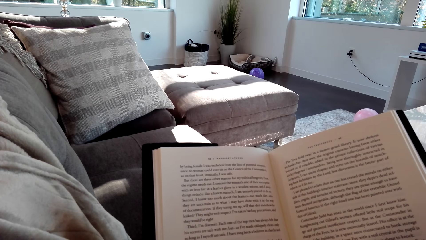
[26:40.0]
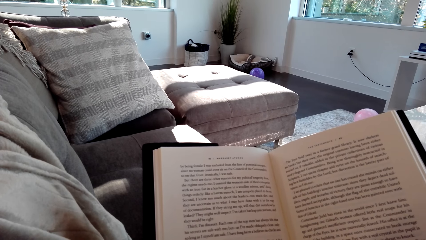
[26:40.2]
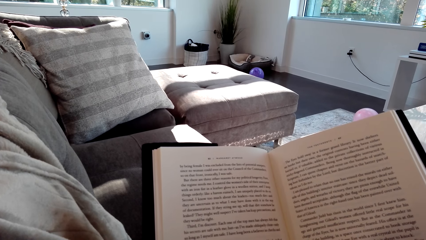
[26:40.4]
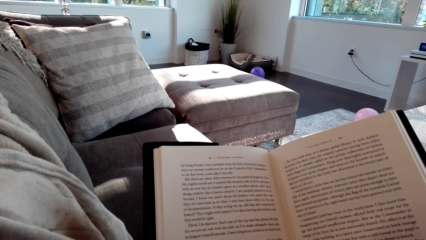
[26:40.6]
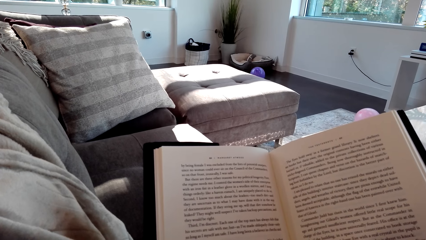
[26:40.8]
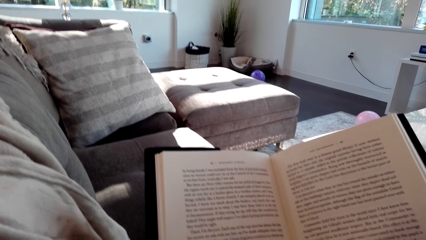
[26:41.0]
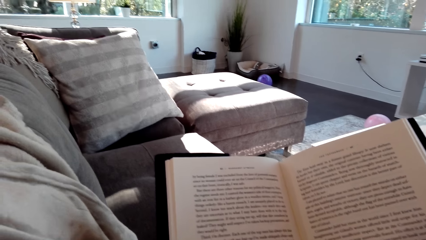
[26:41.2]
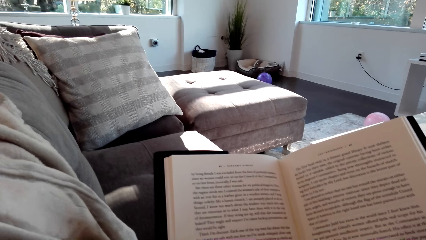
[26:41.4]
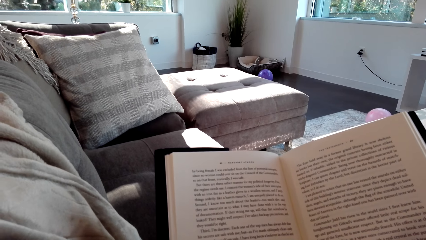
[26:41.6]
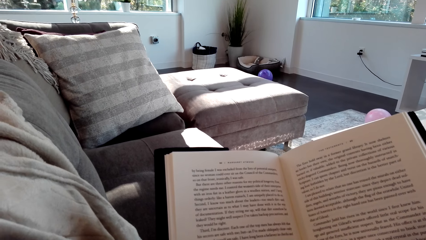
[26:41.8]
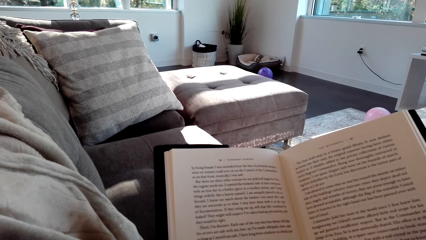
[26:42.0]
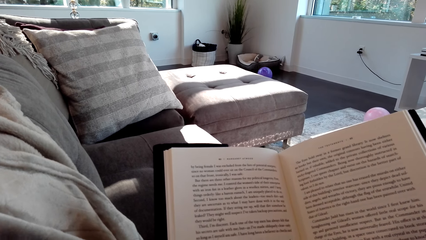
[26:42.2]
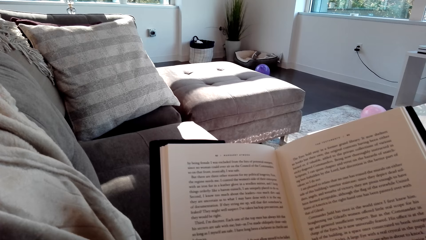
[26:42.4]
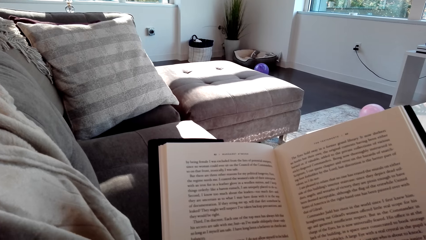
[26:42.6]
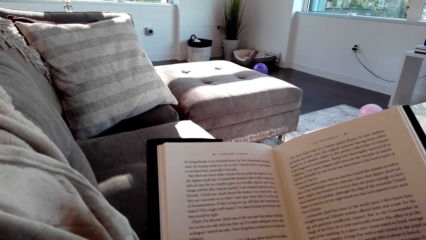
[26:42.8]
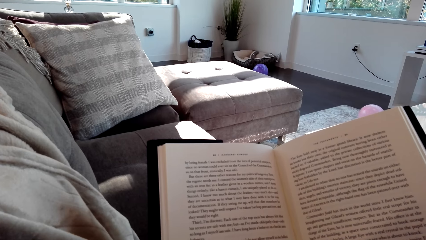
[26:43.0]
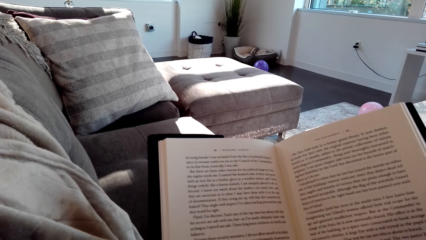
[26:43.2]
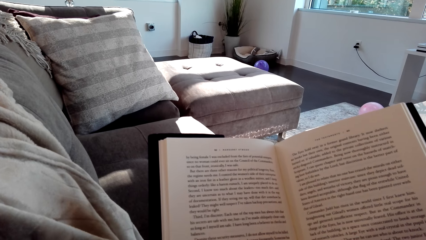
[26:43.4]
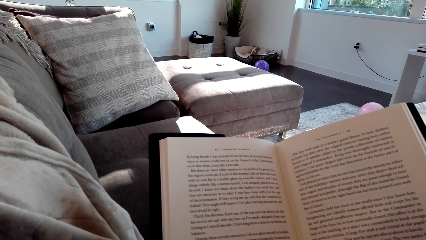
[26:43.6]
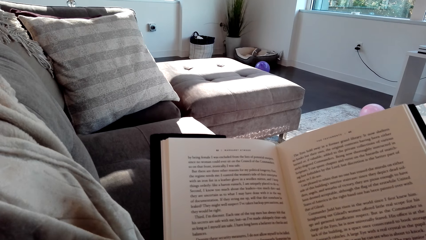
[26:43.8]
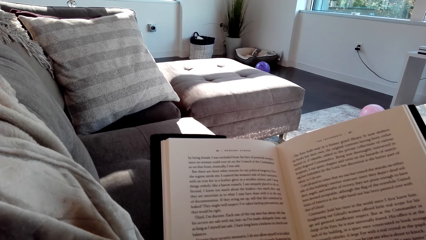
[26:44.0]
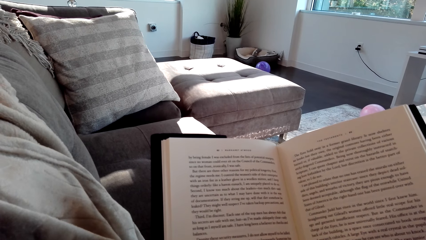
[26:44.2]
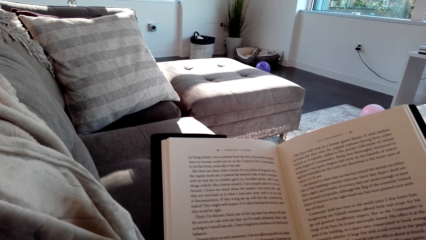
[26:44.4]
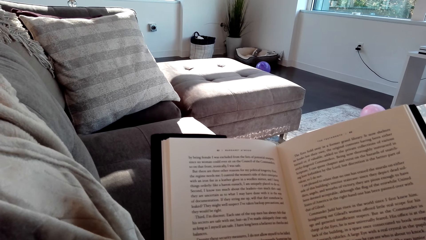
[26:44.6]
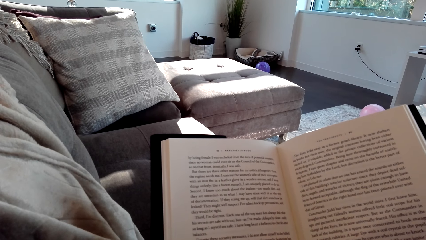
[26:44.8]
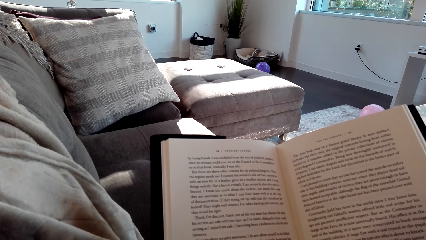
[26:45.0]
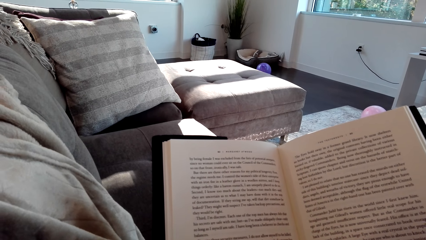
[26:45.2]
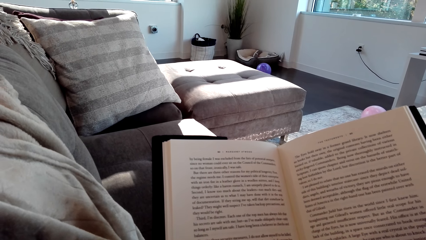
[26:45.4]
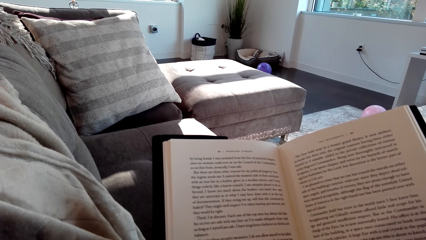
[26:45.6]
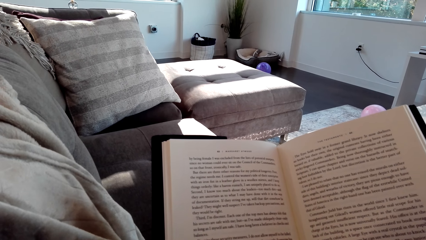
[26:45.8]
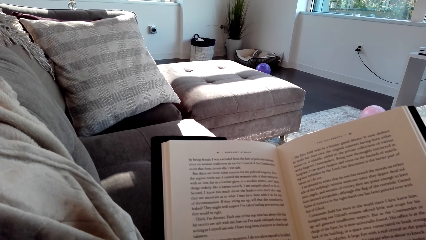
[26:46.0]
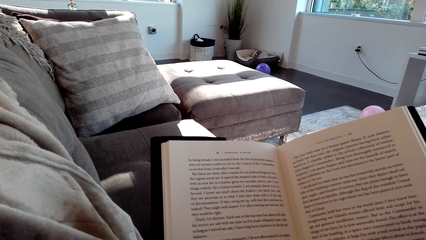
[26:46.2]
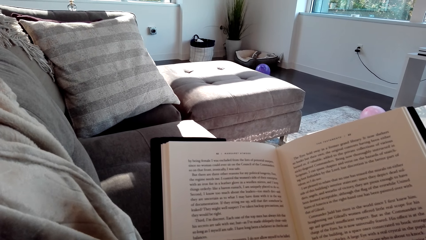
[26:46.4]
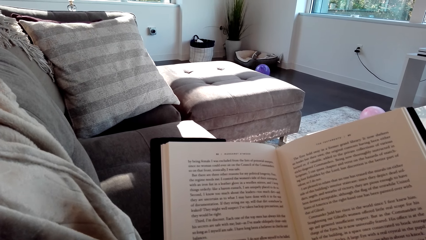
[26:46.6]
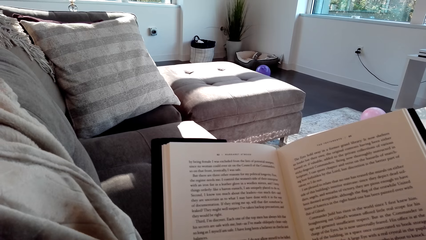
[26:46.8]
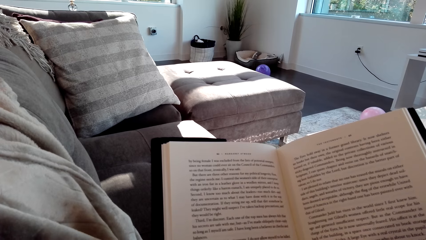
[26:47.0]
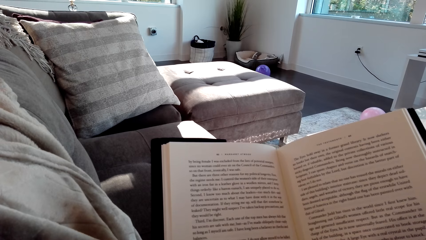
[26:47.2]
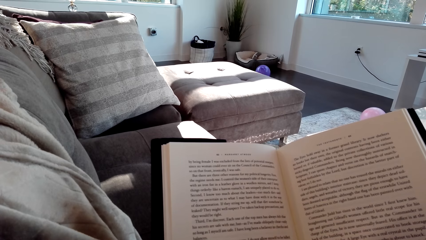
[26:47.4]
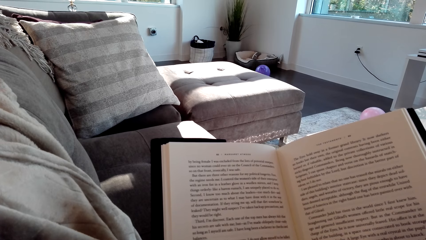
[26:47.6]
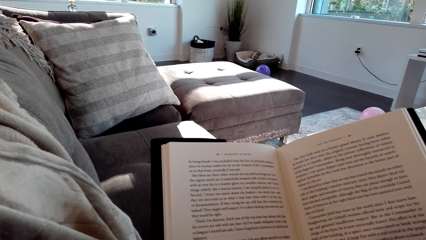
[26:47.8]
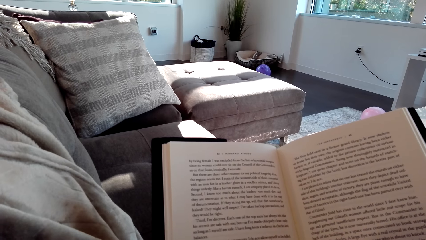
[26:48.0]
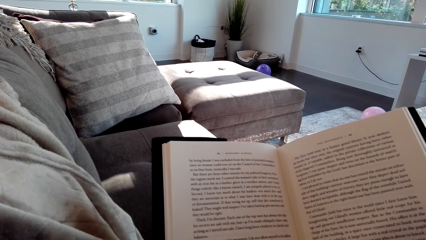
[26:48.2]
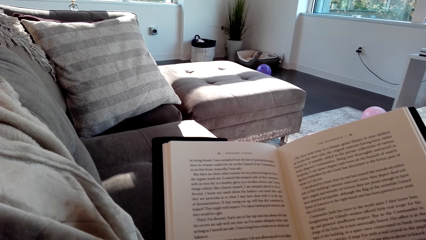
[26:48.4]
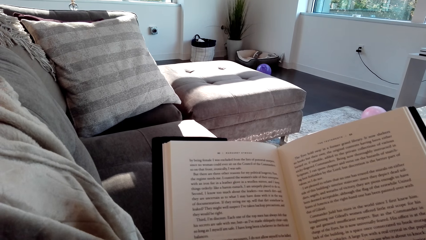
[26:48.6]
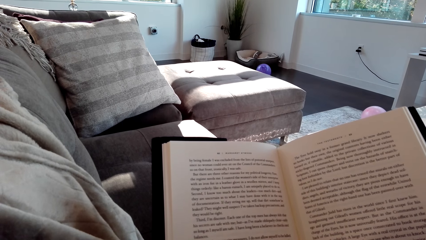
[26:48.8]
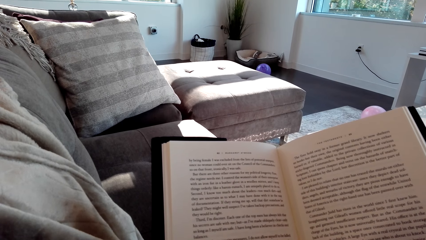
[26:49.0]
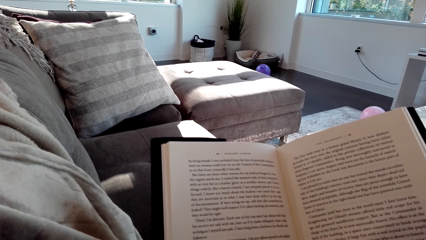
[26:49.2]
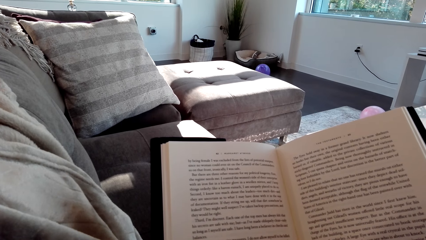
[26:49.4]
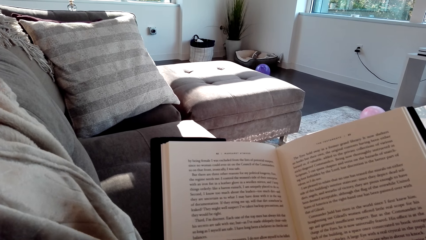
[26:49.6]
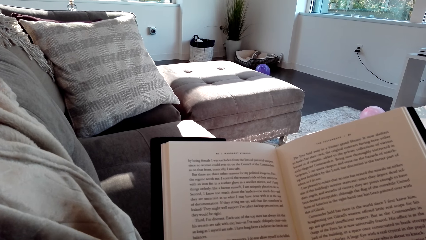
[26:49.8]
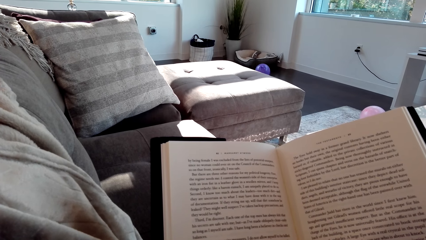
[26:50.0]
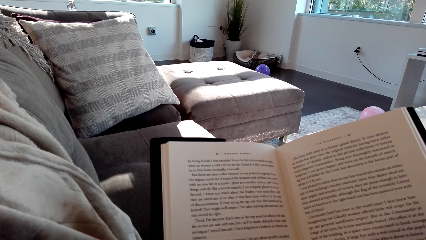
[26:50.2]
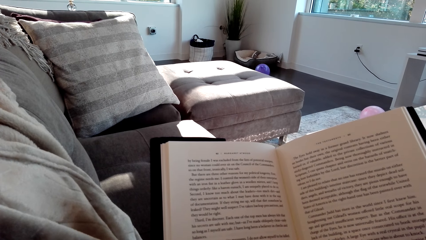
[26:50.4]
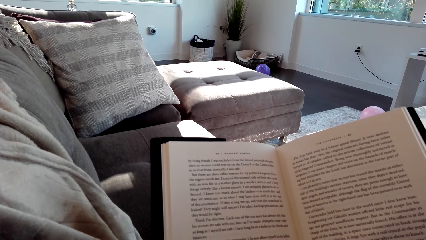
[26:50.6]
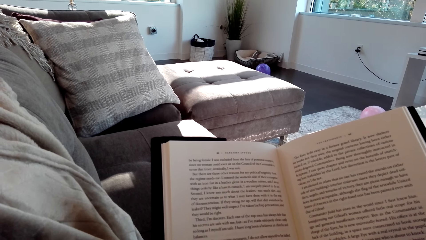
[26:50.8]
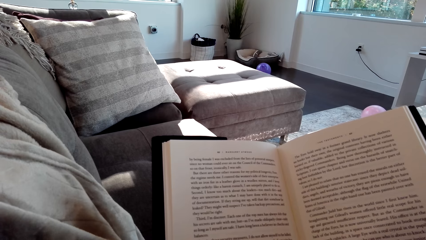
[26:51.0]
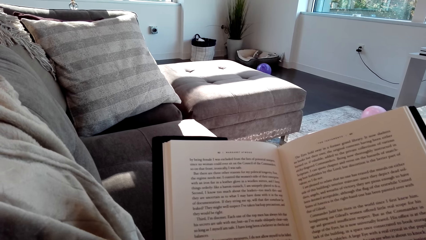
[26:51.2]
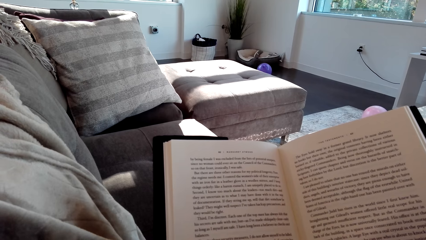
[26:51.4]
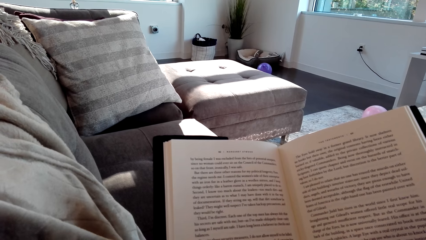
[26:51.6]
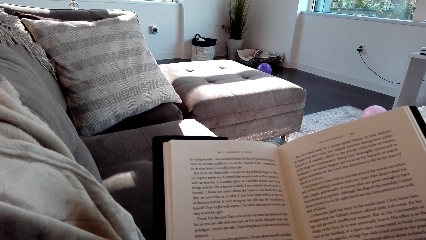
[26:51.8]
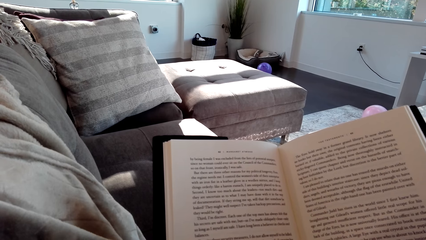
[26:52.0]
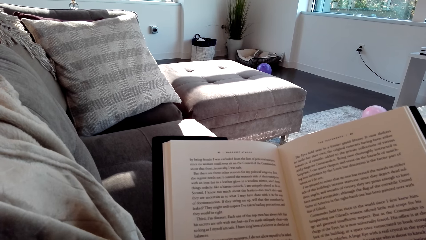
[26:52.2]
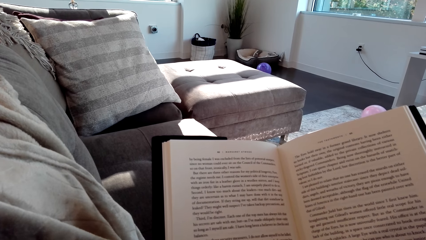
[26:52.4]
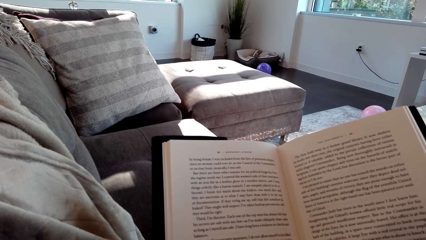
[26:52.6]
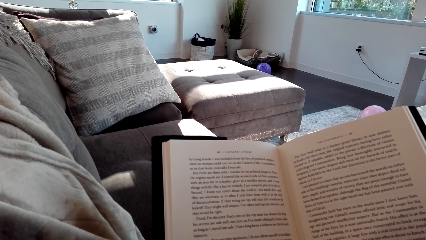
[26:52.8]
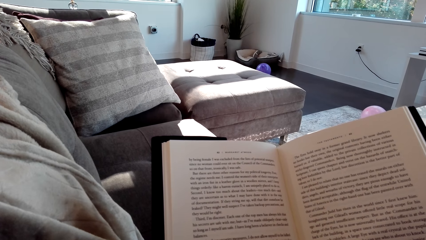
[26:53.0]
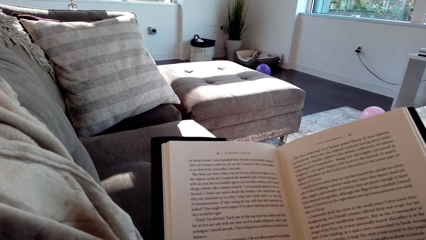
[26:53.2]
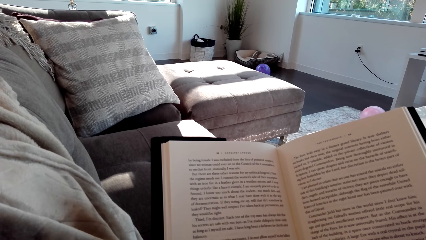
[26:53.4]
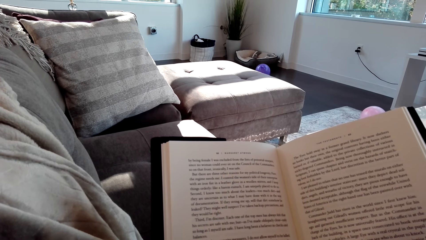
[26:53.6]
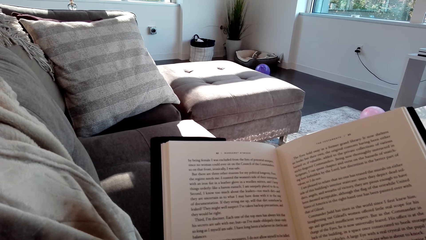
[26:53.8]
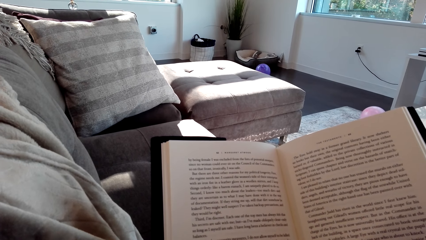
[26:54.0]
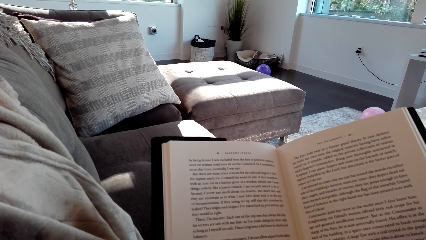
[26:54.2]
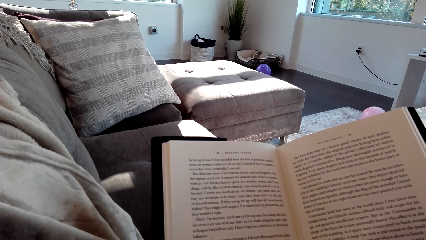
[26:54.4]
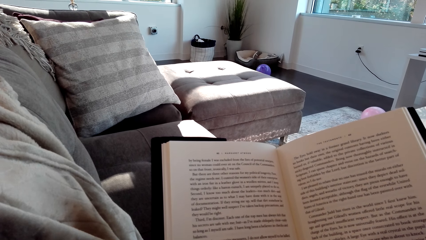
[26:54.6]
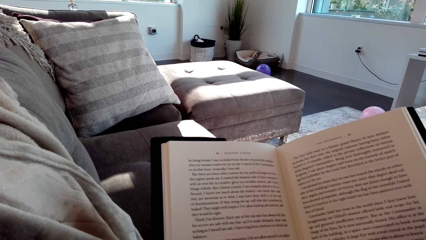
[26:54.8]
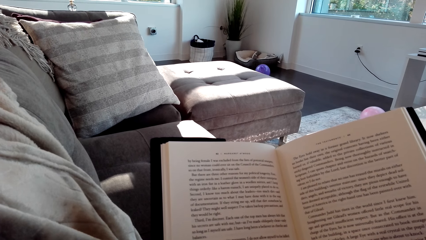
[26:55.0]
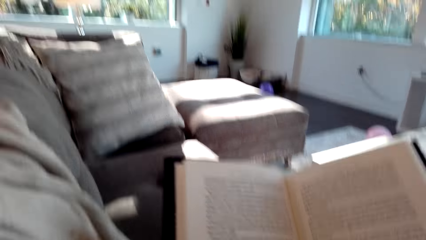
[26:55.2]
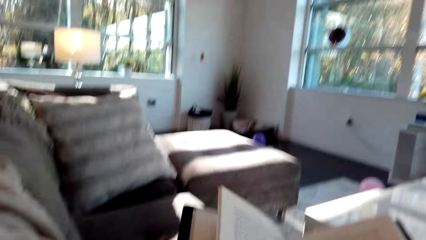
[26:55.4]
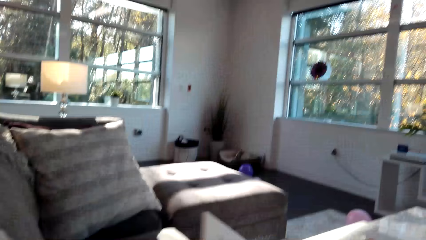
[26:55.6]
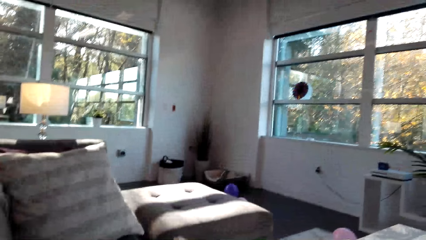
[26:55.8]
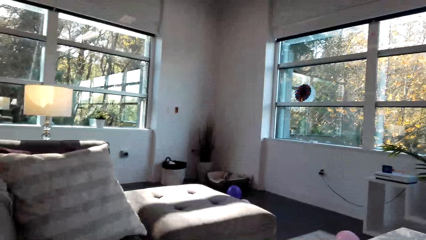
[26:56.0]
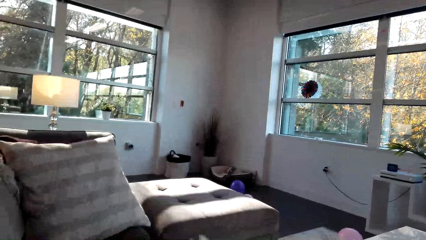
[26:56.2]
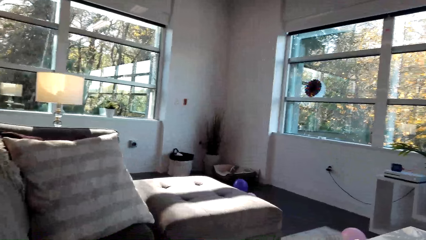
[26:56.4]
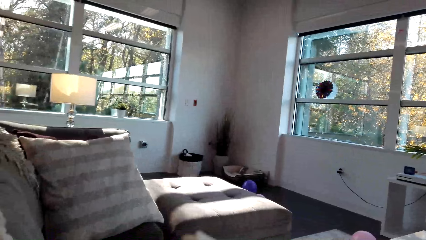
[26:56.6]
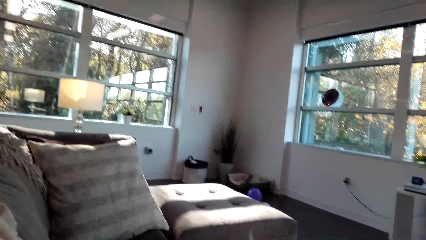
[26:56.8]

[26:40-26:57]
The camera wearer sneezes. They read the book.
